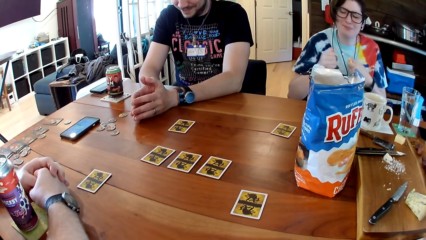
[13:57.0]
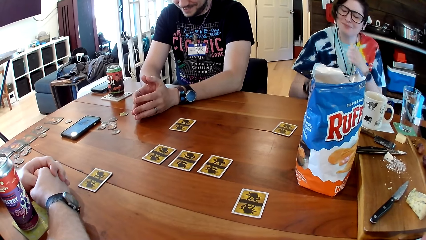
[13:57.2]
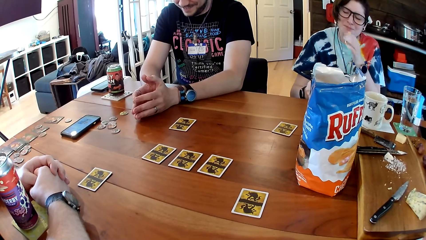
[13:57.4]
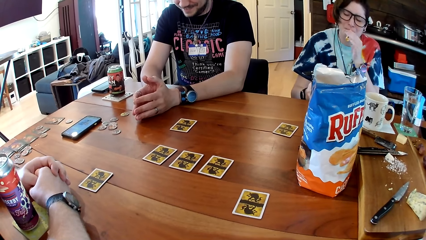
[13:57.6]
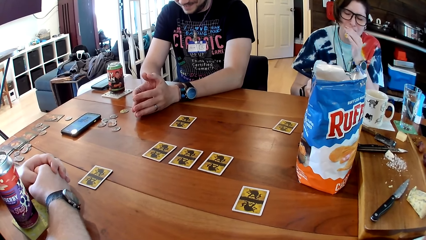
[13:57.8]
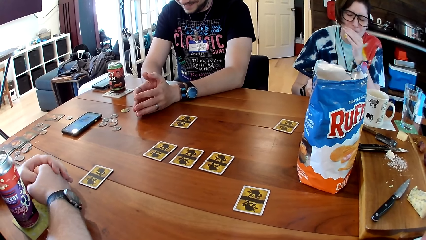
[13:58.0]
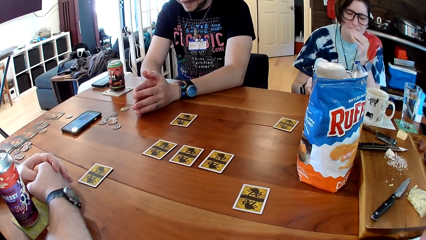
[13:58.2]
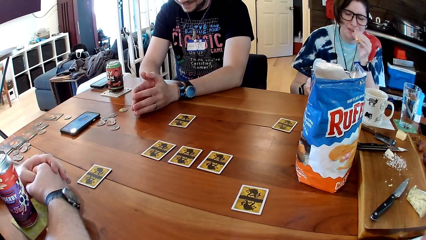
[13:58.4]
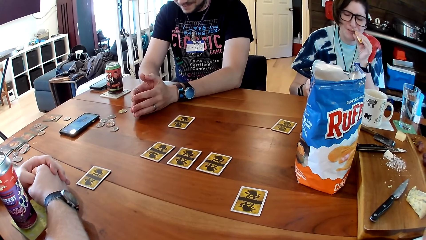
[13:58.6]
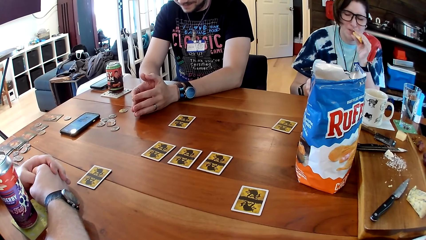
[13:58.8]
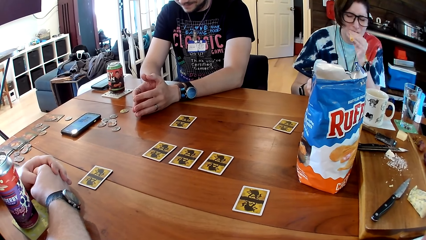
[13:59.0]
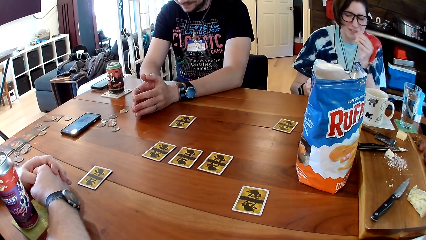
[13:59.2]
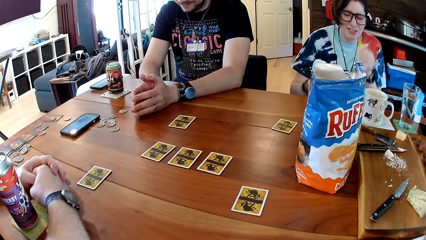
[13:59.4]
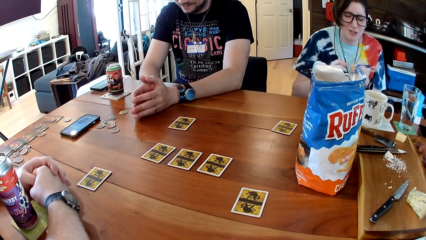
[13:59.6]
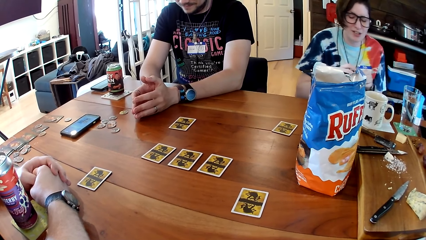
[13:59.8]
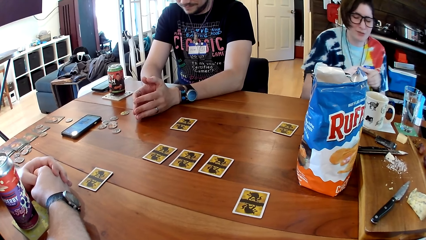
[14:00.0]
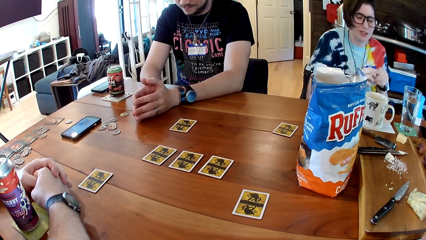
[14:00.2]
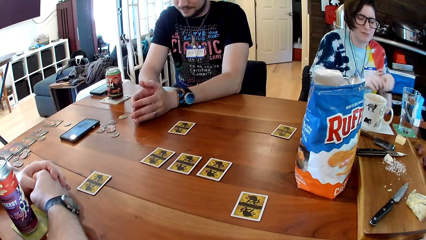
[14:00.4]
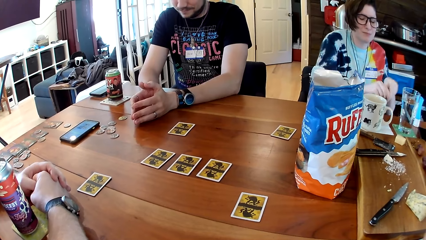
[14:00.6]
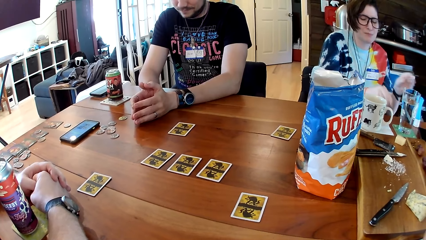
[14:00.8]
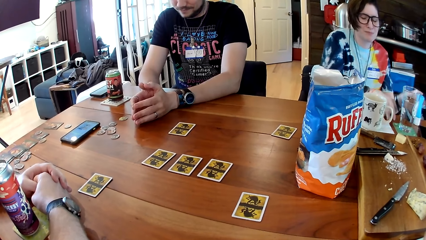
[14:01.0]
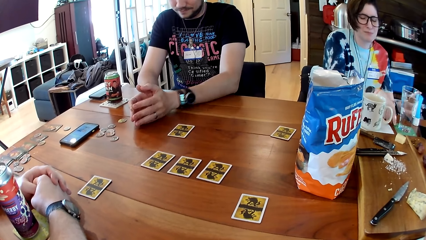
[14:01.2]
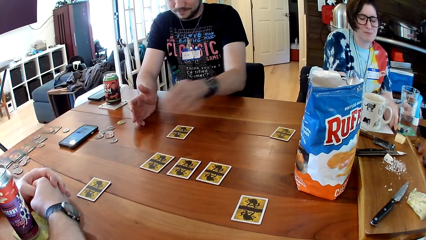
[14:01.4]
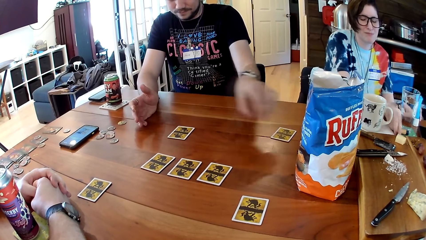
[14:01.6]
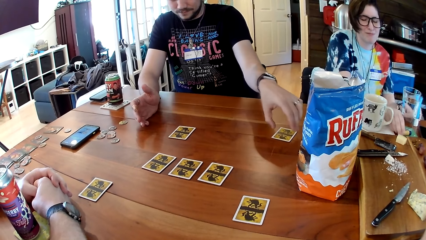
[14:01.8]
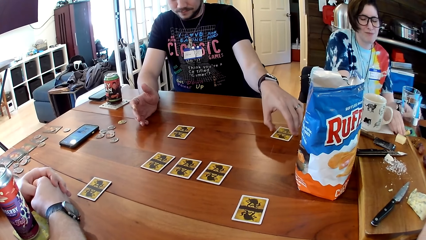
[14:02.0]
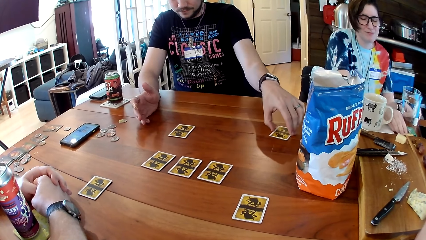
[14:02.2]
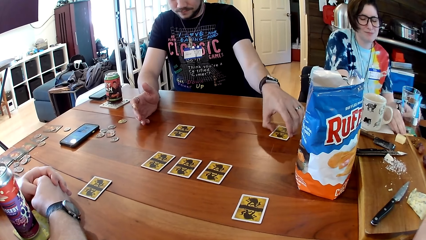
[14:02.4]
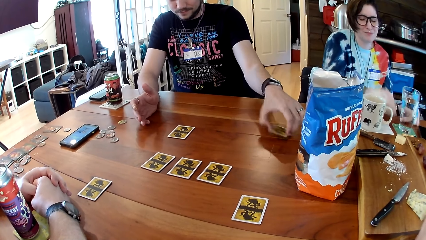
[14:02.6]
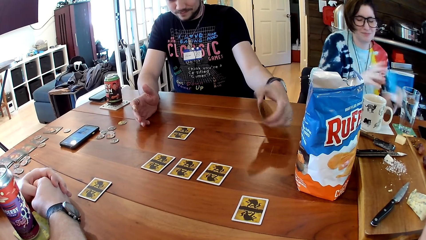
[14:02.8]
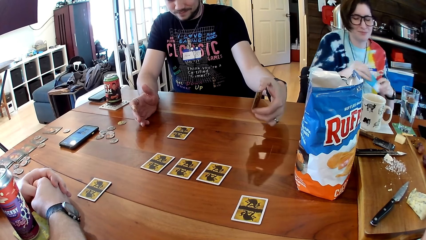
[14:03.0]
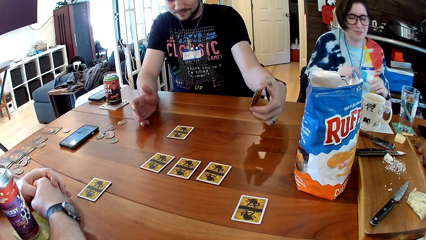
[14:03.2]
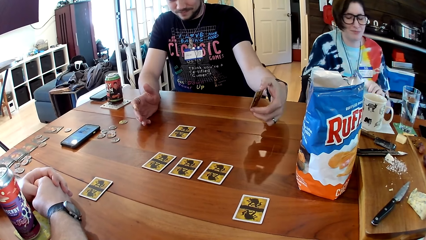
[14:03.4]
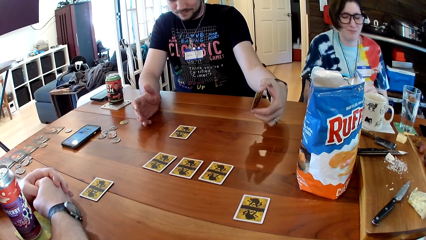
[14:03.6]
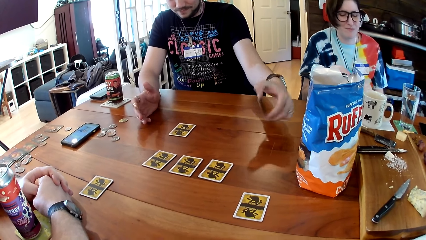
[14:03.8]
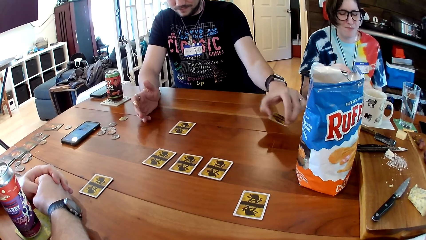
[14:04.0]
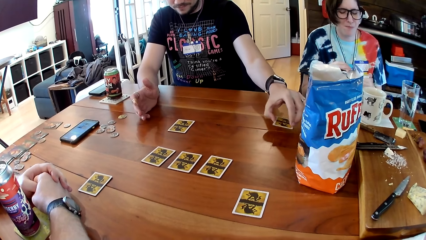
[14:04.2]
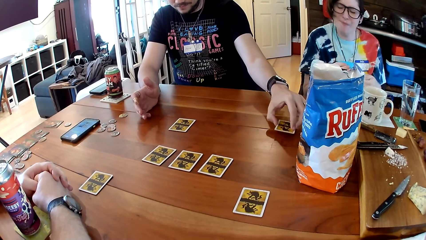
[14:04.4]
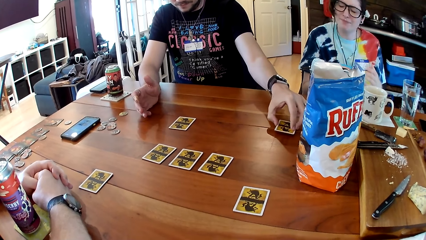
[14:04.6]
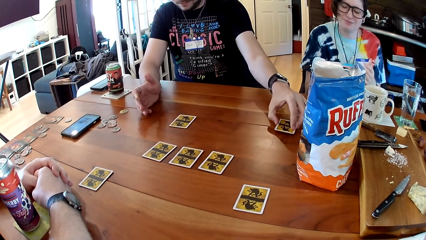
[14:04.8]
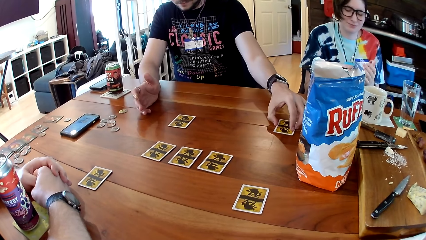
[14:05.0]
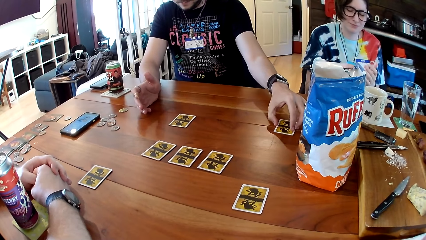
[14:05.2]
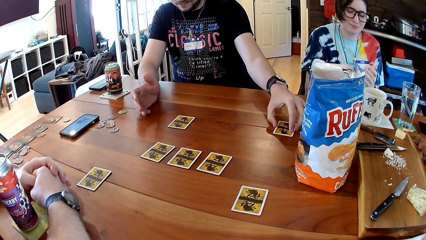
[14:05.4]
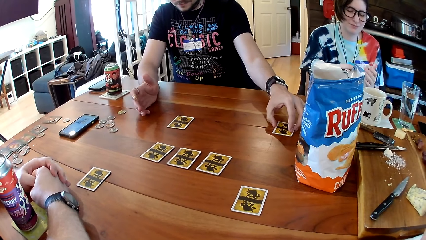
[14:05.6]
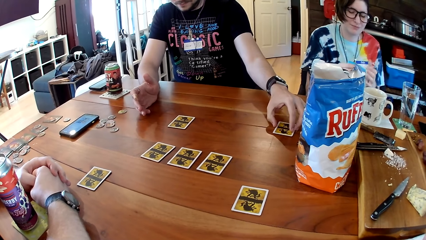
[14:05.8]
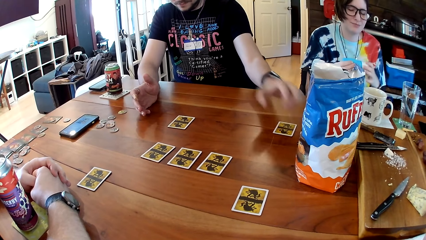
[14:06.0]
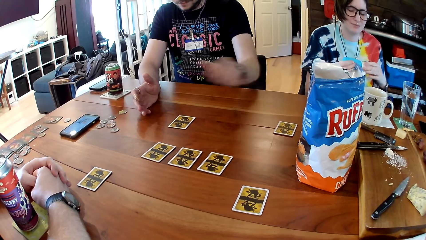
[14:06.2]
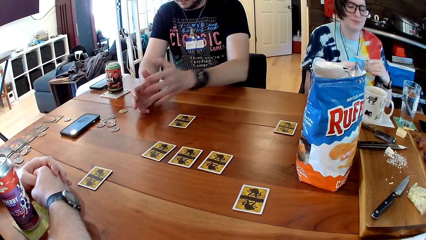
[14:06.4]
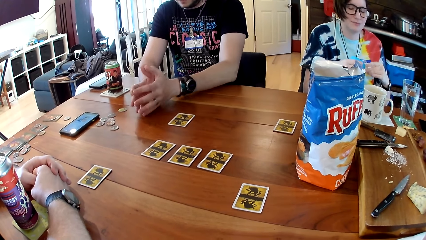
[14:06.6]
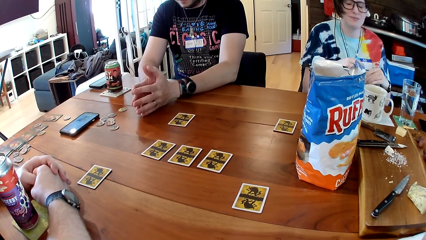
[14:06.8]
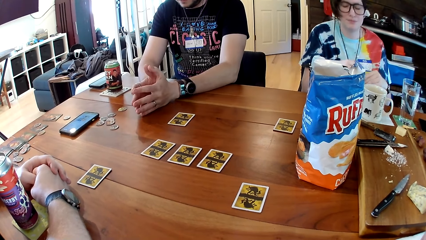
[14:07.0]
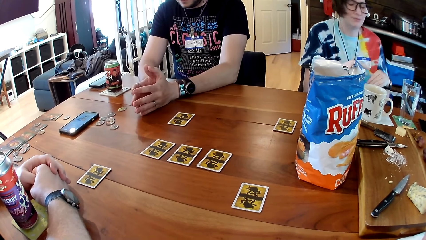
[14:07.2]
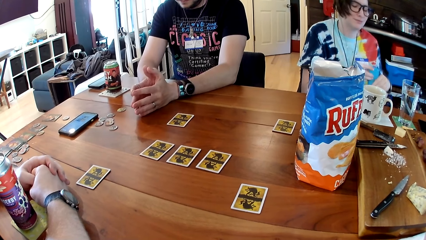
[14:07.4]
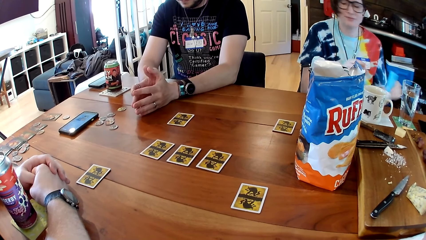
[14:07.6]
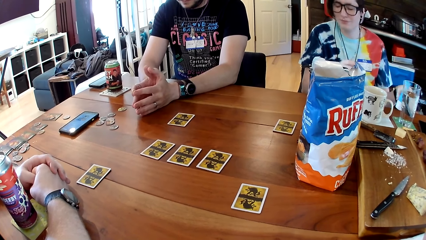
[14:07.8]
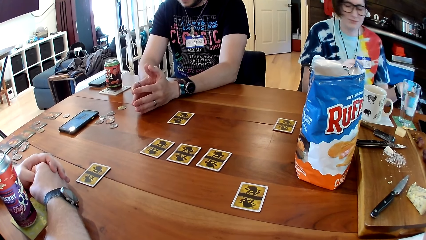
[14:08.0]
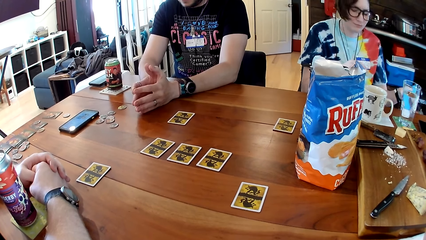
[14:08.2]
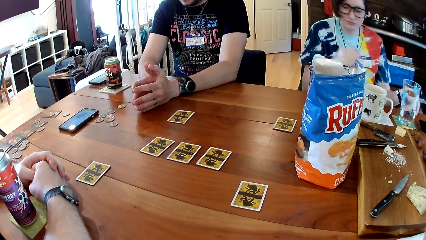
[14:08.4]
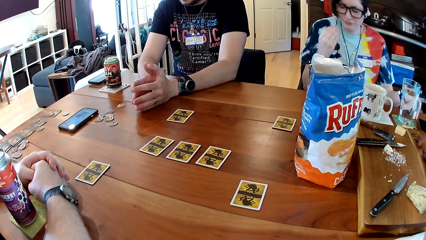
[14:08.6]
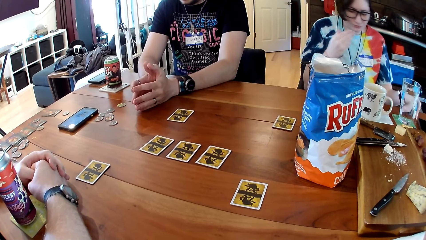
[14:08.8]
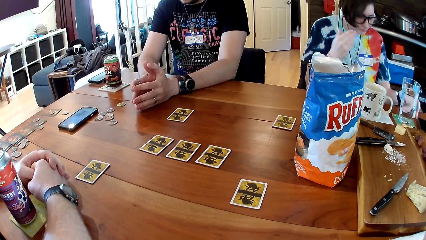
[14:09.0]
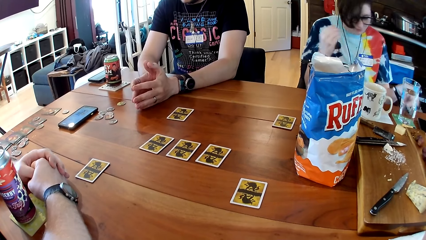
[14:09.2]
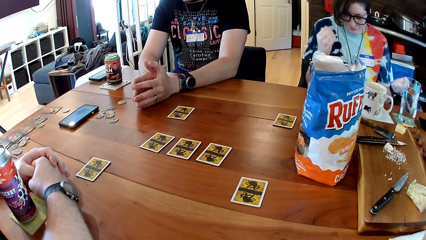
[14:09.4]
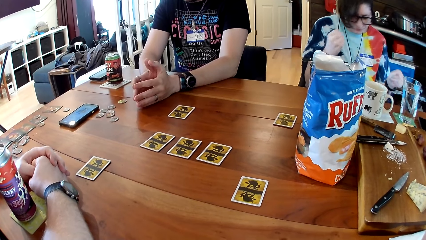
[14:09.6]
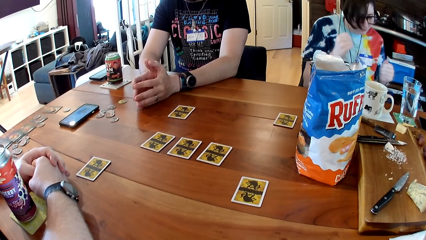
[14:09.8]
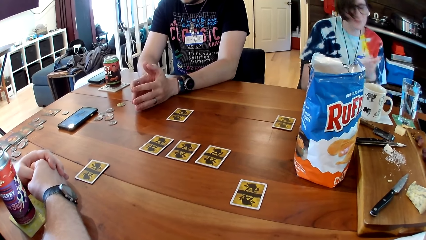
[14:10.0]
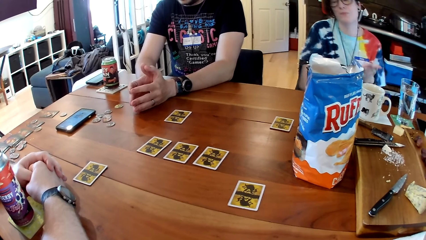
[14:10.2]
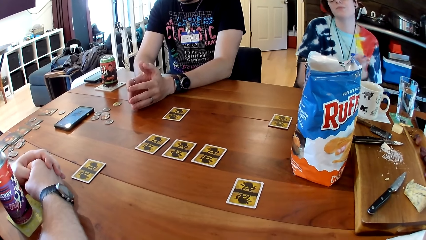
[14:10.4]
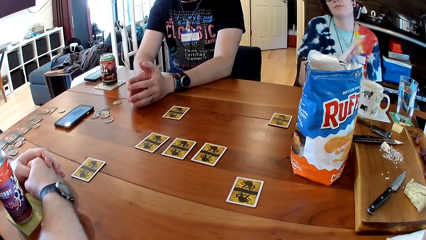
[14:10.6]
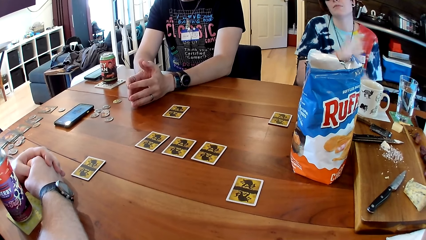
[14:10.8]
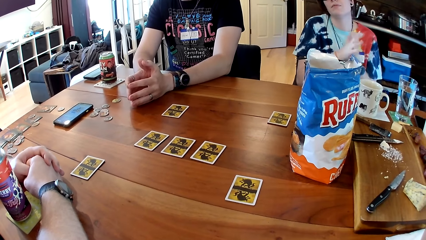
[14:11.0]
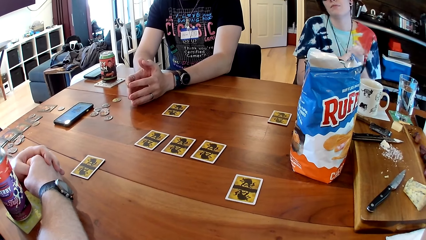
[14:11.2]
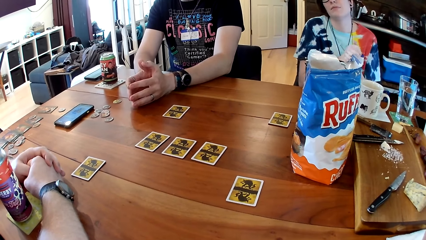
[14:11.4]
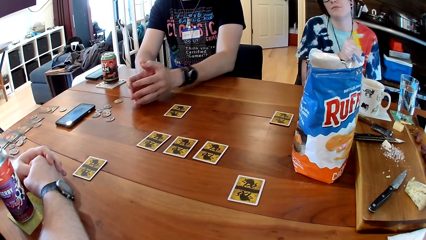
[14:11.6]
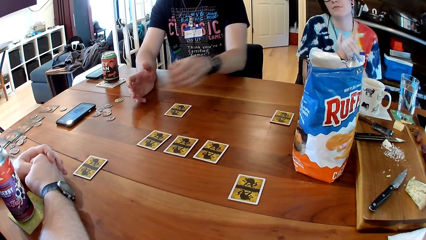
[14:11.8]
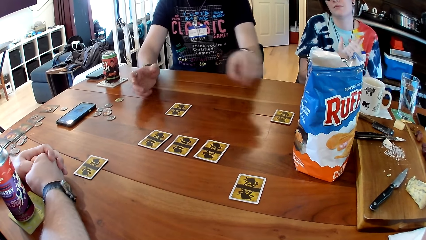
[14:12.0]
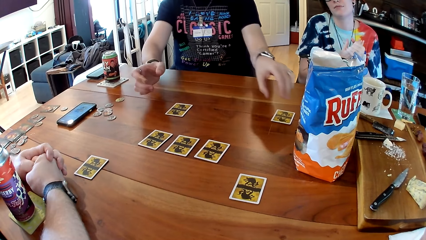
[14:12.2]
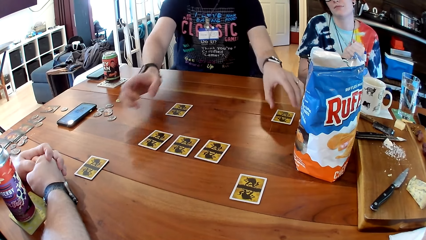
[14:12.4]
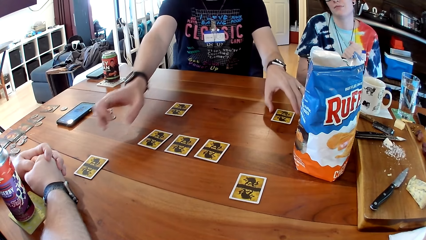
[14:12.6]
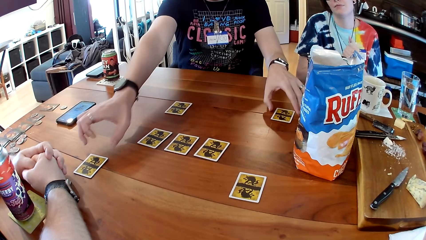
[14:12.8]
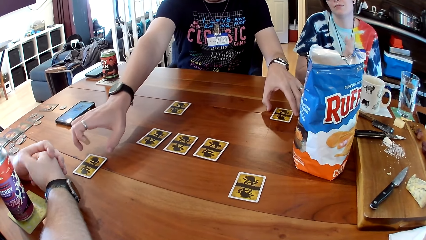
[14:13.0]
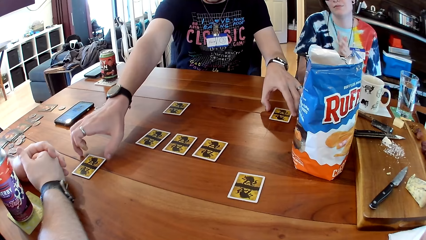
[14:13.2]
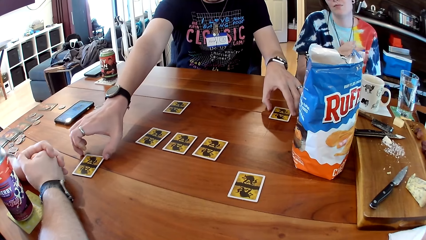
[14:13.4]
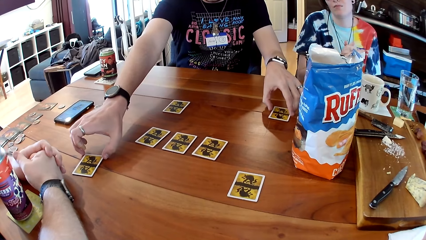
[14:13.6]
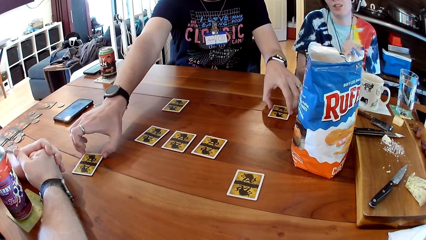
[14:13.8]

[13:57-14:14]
A woman rubs lip balm in her left hand onto her lips. The woman interacts with the camera wearer, a man and another man at the table. The woman places the lip balm onto the table with her left hand. The other man picks a card from the table with his left hand and drops the card onto the table with his left hand. He moves cards on the table with both hands and swipes the cards.
